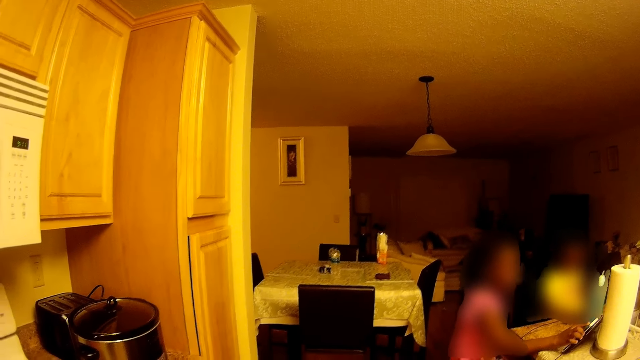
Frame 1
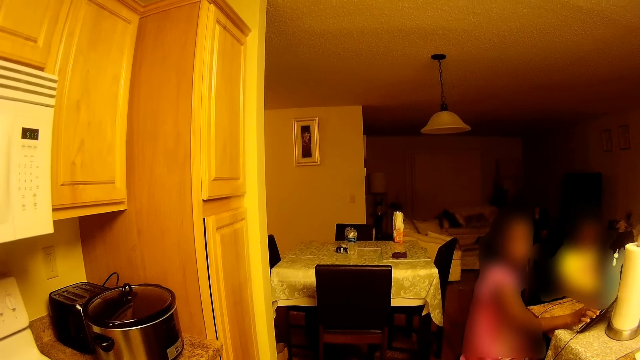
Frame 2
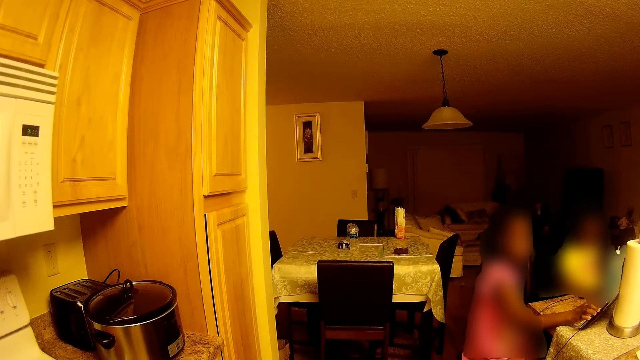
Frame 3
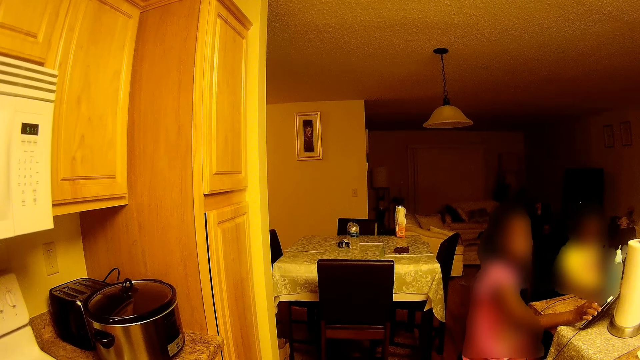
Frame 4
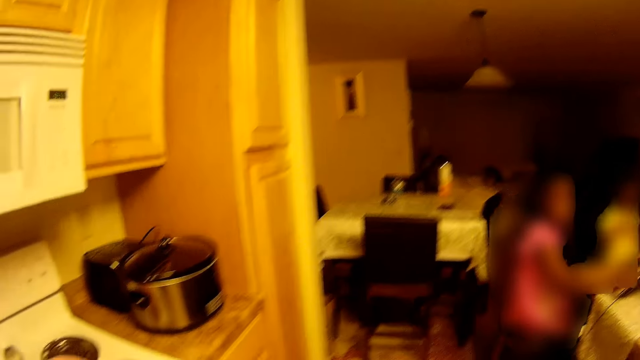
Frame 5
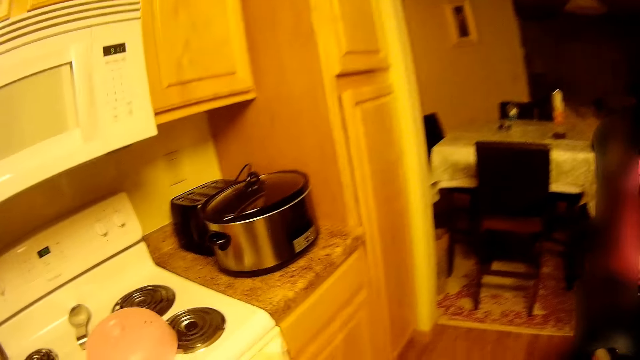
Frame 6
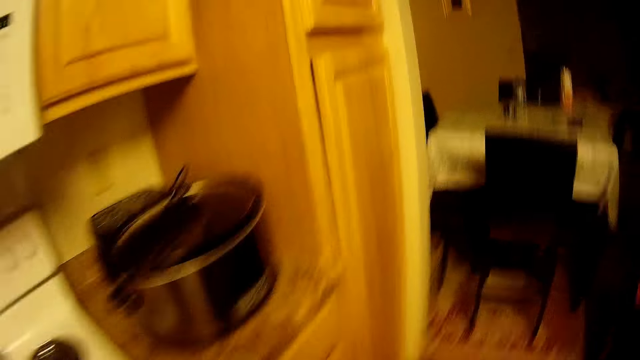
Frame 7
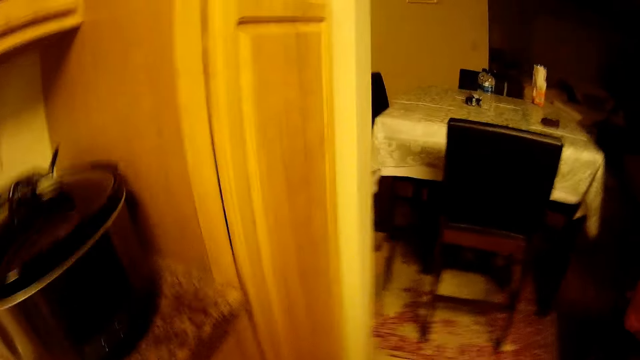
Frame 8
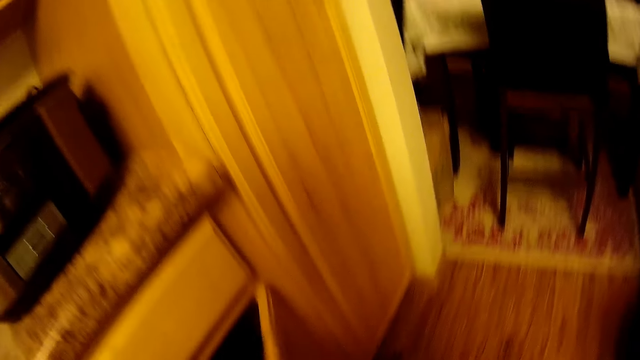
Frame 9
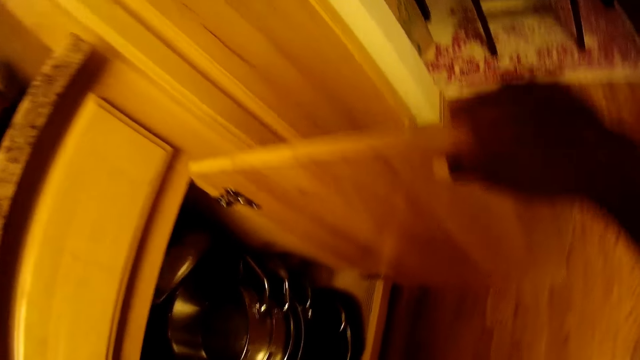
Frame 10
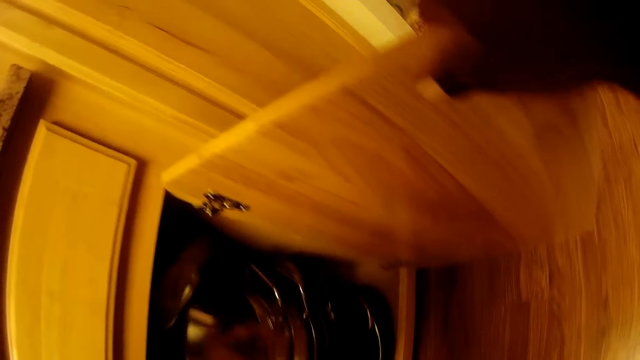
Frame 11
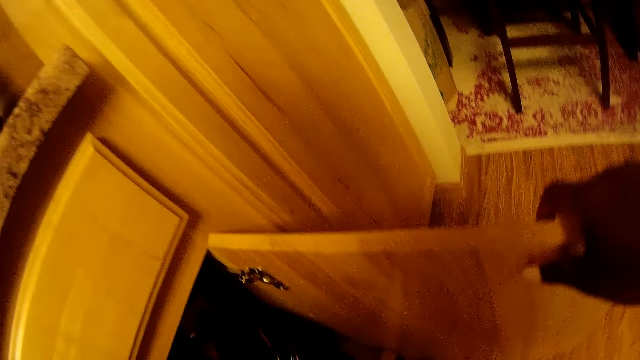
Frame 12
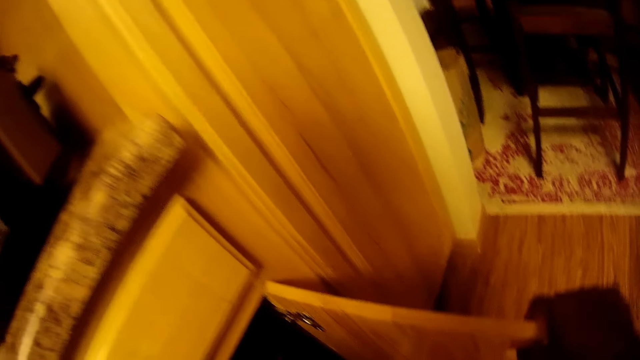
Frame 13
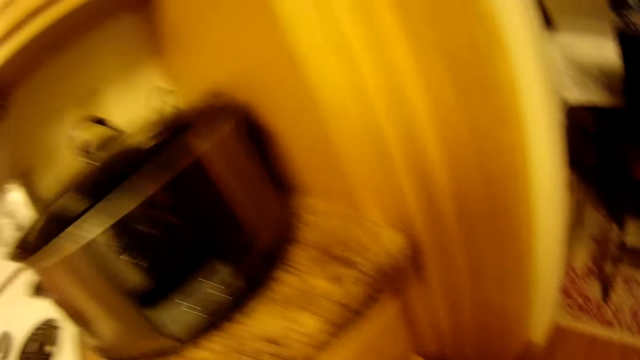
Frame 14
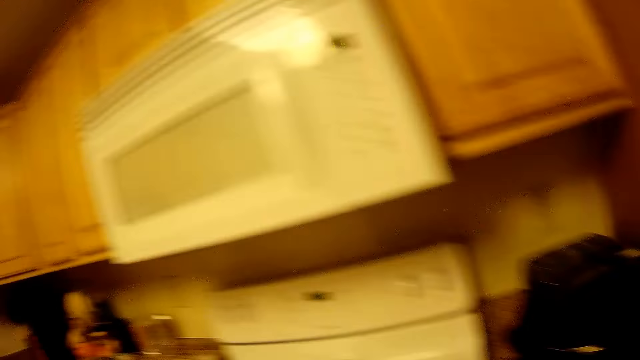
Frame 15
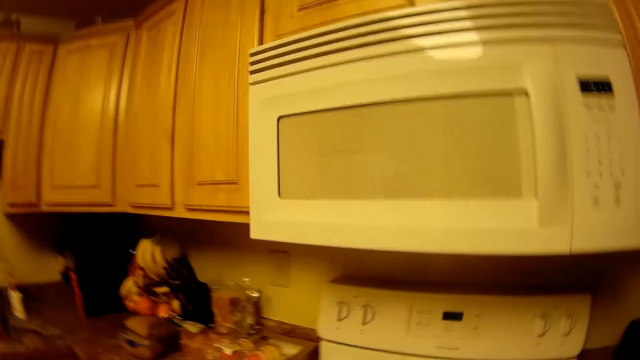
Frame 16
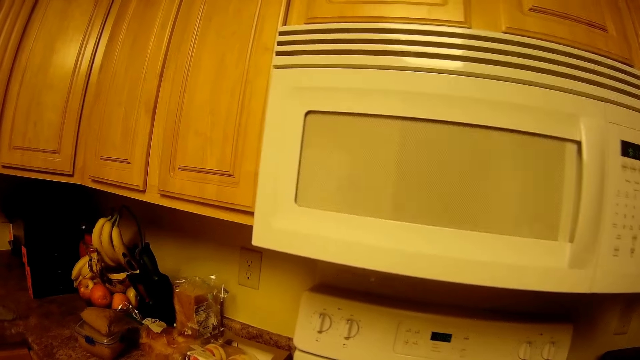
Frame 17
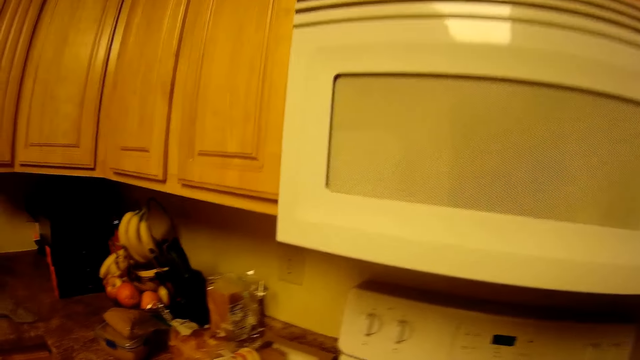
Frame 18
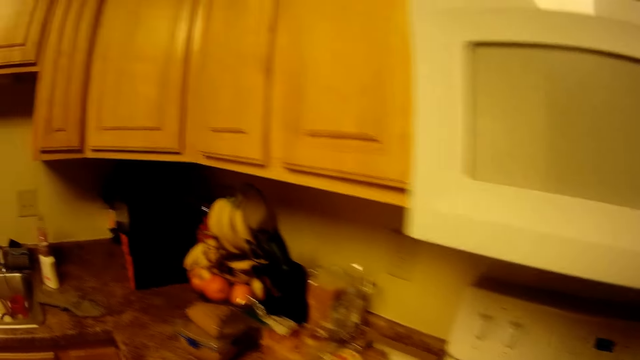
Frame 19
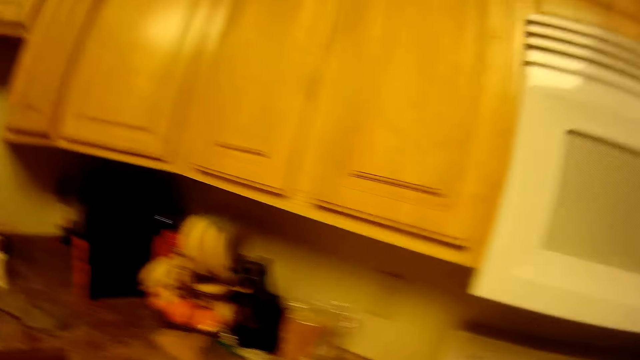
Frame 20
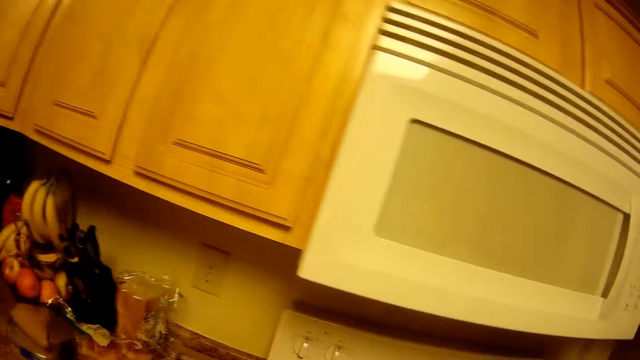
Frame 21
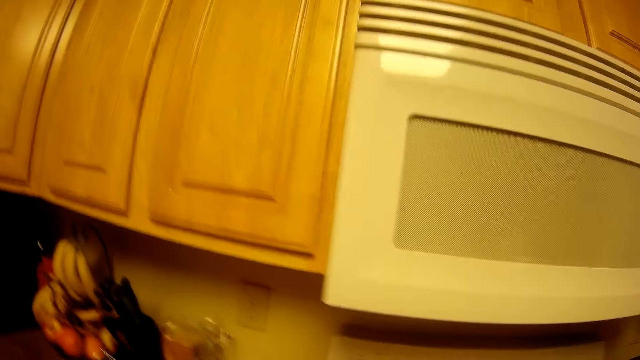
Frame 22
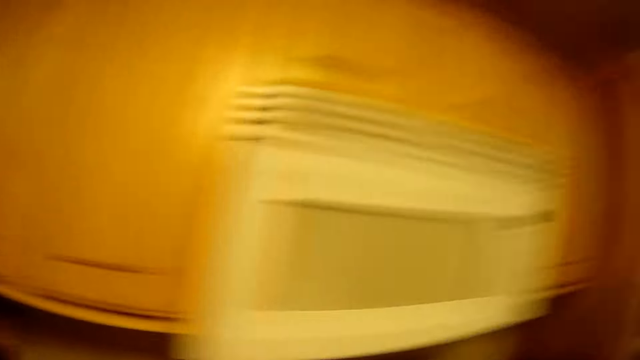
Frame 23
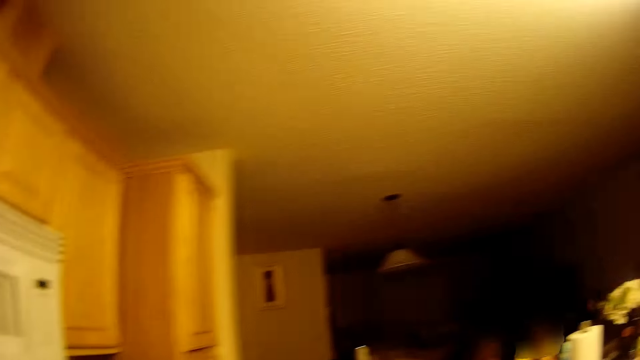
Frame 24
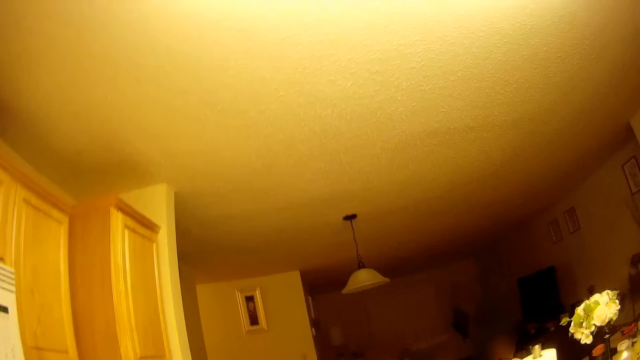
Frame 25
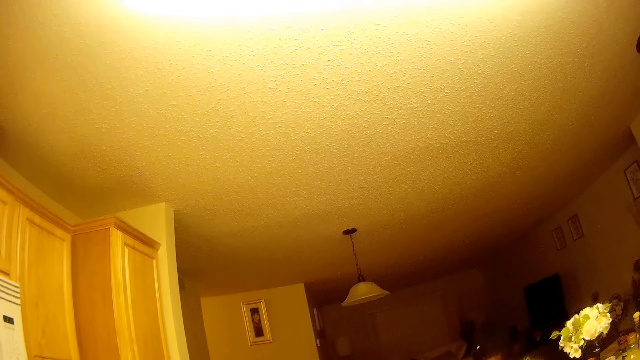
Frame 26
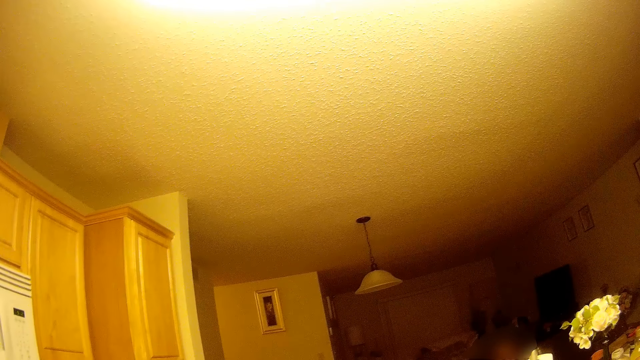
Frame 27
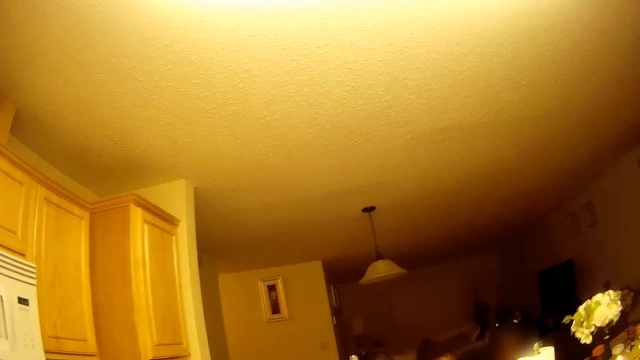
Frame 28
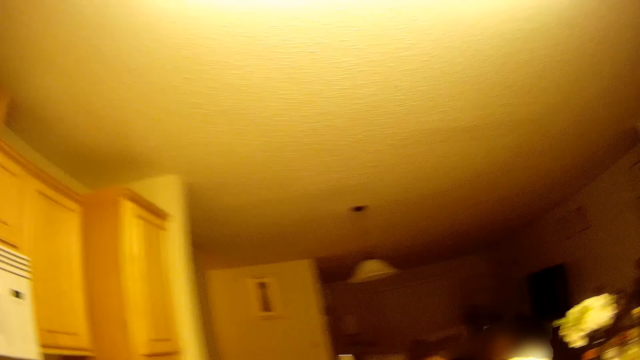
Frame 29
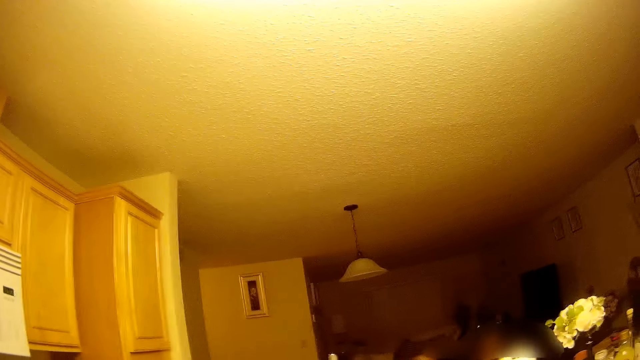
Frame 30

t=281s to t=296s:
The camera wearer opens the cupboard with her right hand. She looks around the kitchen and talks with a person.

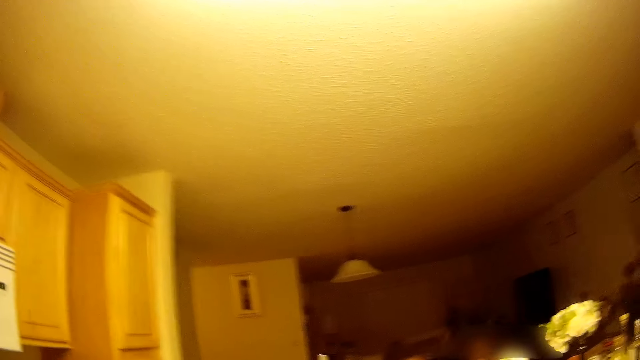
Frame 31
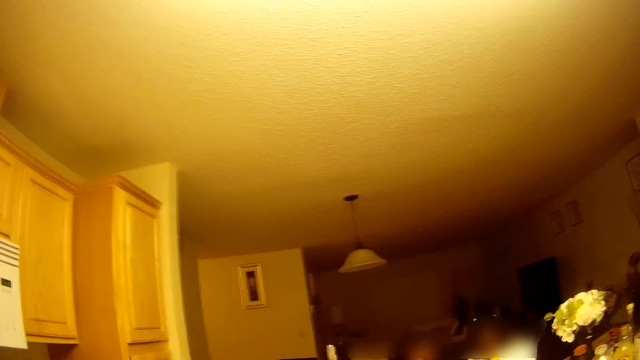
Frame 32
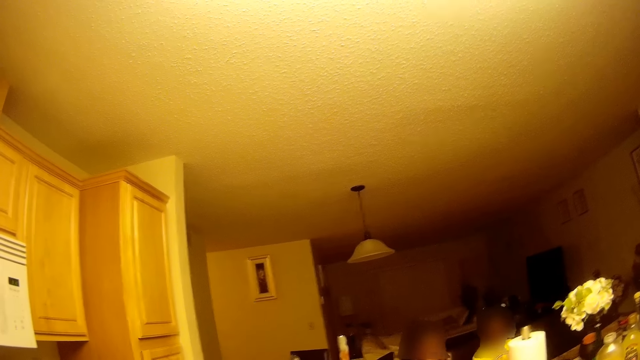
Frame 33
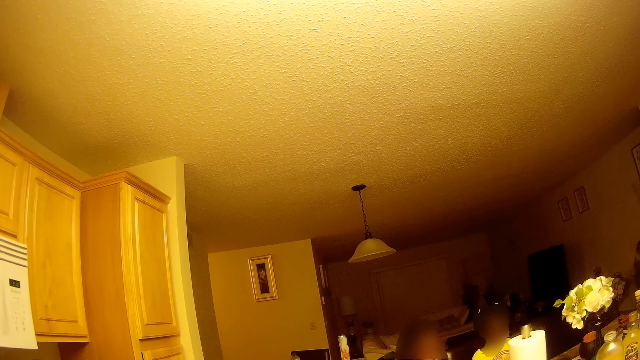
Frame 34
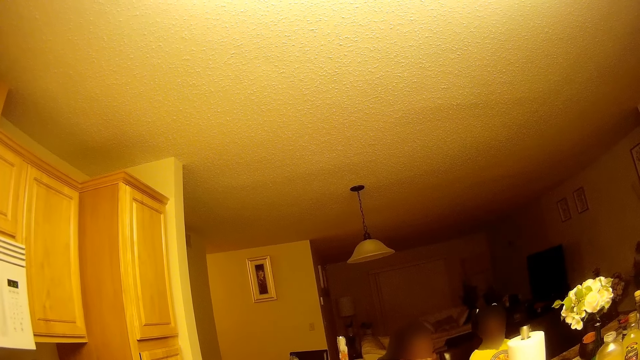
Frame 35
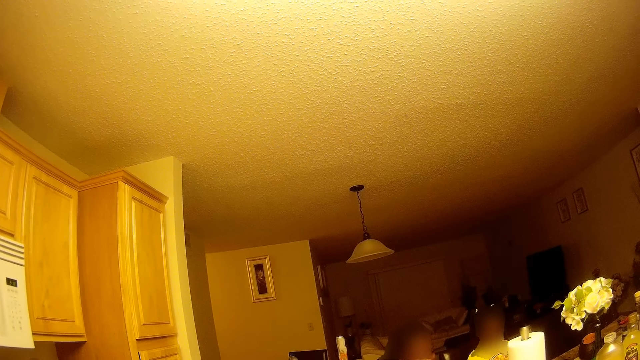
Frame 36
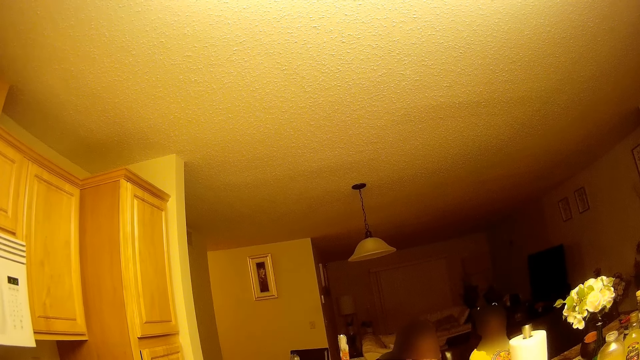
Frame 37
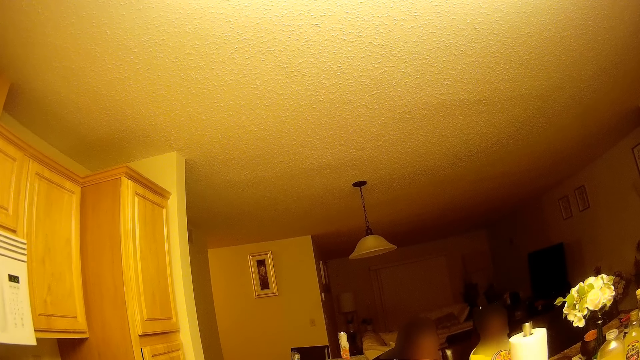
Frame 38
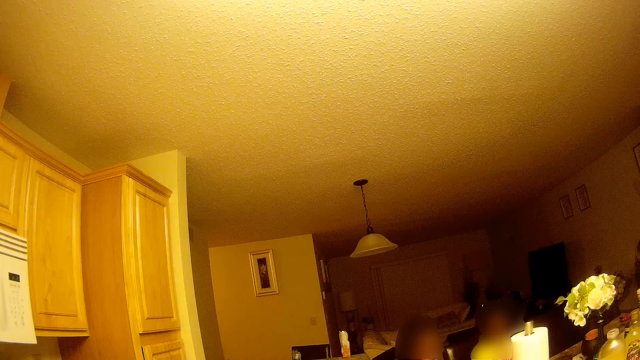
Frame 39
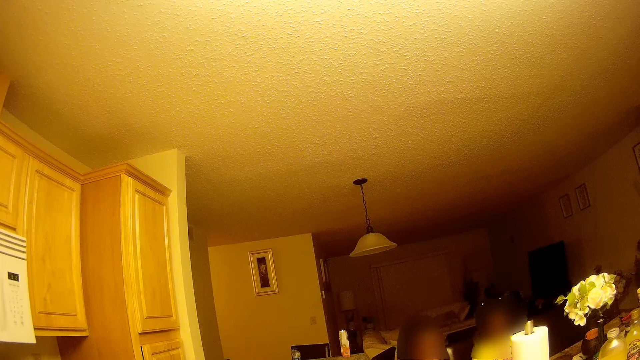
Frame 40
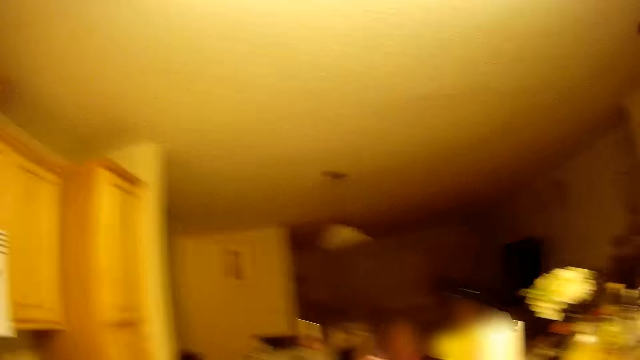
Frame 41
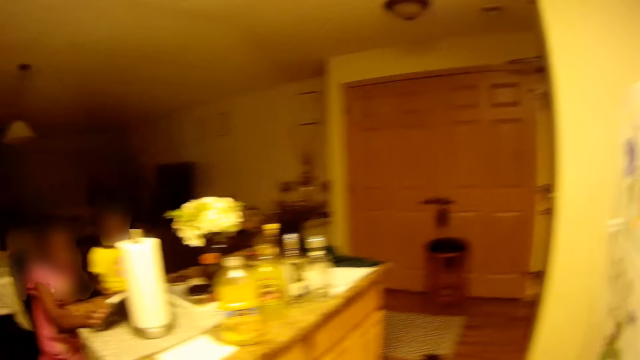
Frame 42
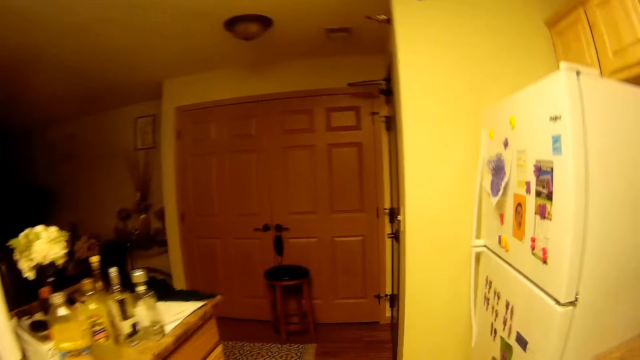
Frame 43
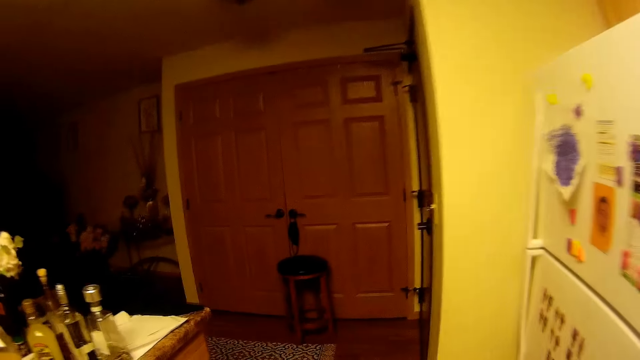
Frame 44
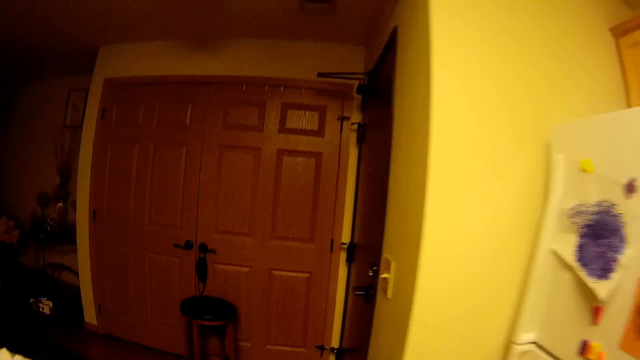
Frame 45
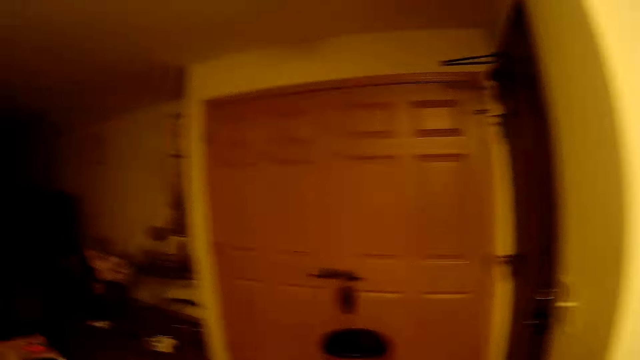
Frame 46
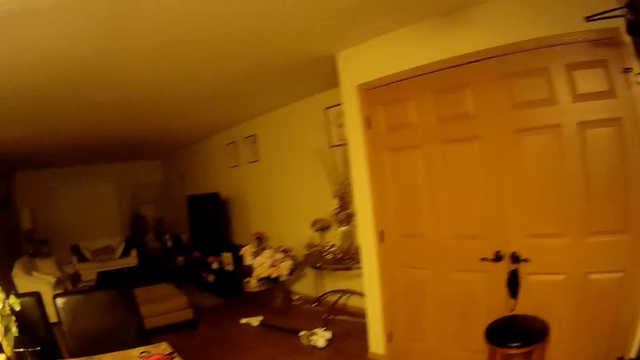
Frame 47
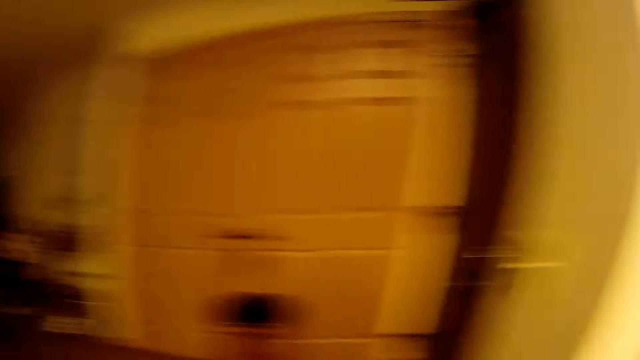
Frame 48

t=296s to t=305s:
The camera wearer walks around the kitchen.
